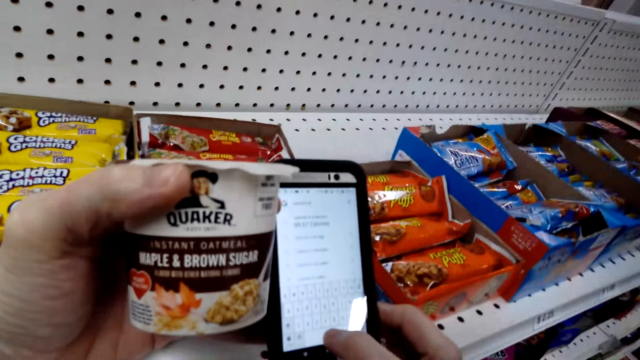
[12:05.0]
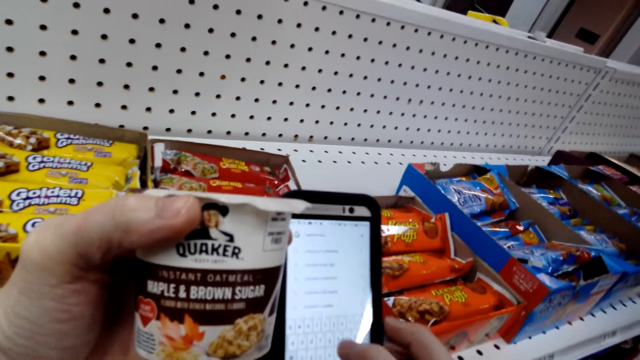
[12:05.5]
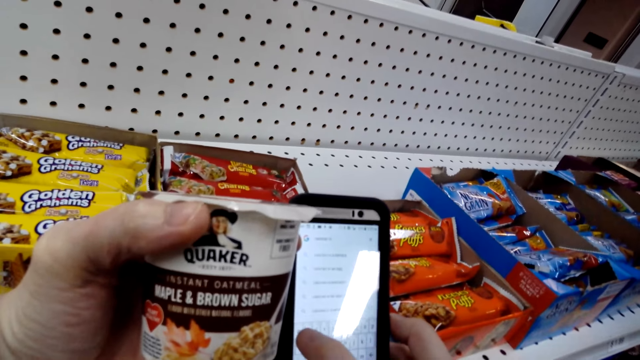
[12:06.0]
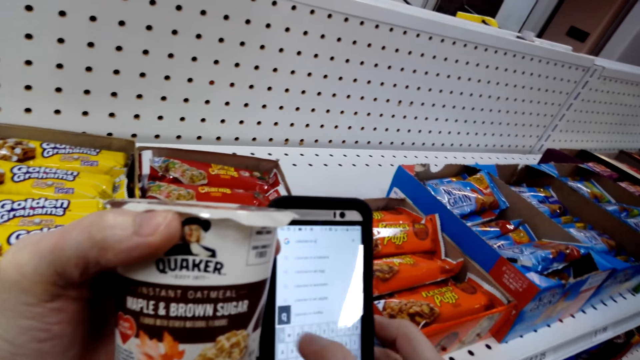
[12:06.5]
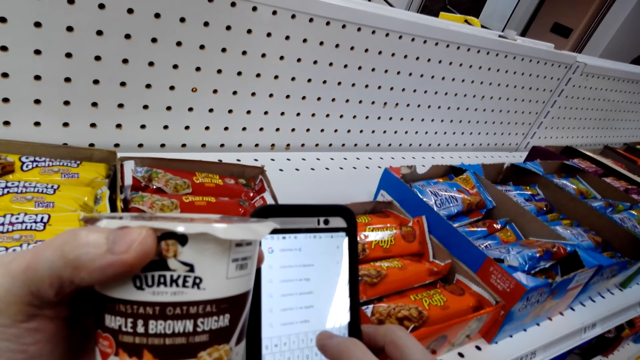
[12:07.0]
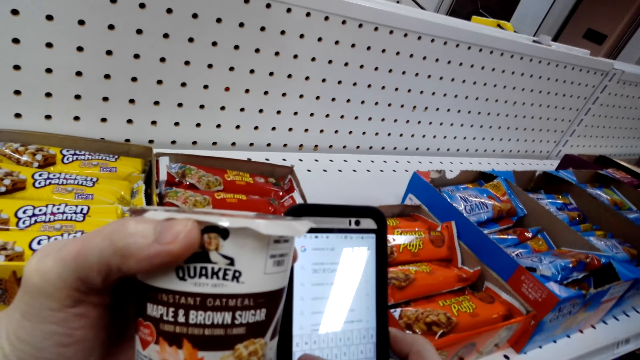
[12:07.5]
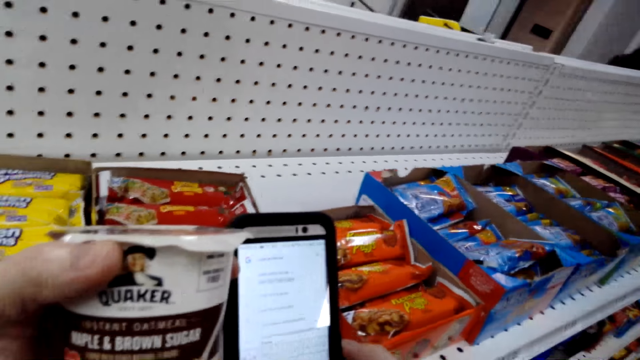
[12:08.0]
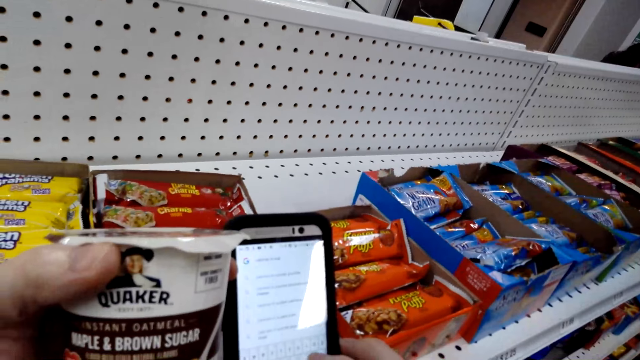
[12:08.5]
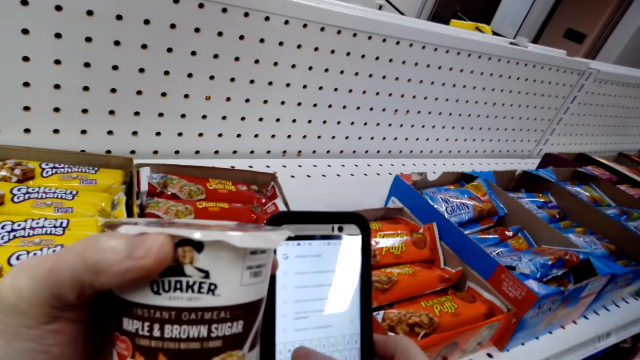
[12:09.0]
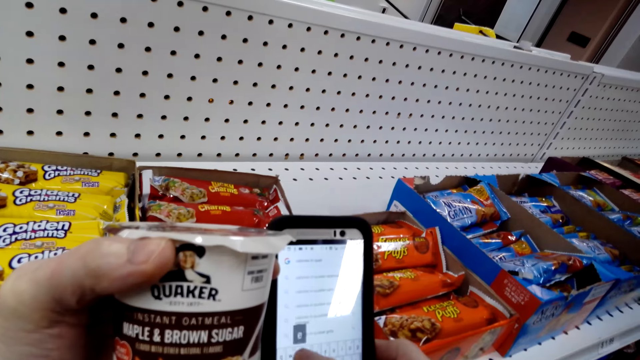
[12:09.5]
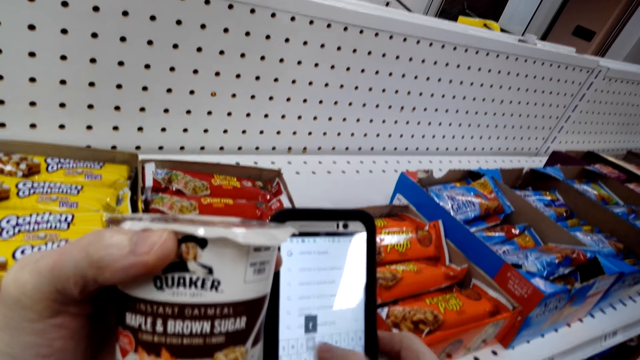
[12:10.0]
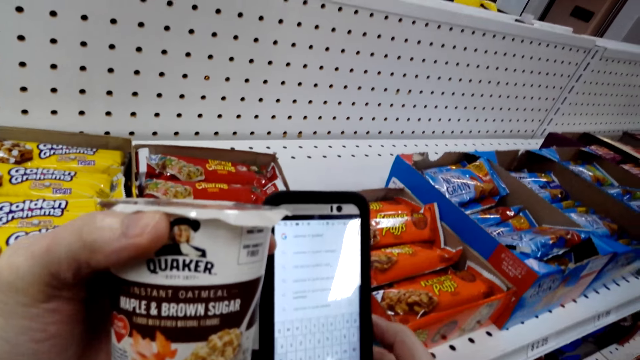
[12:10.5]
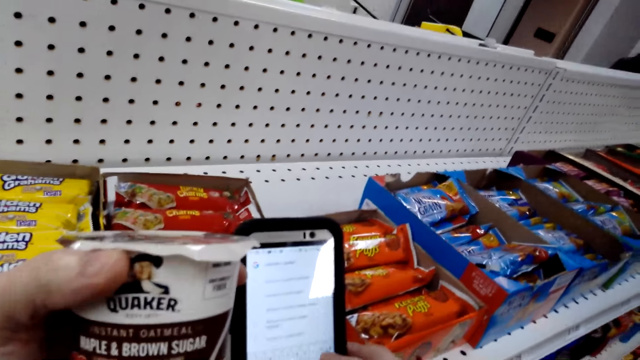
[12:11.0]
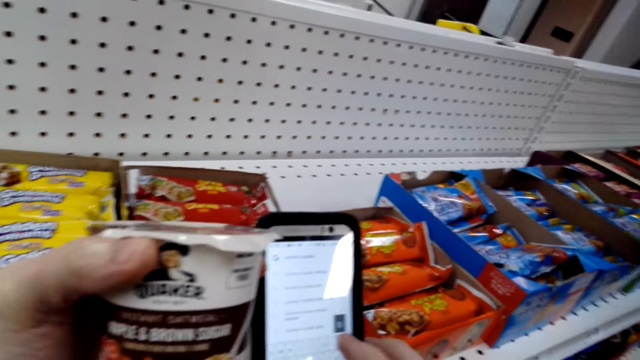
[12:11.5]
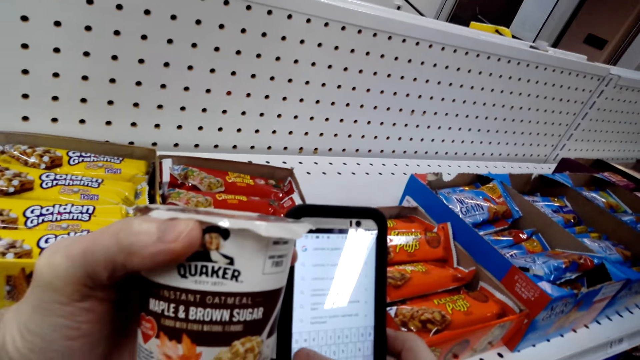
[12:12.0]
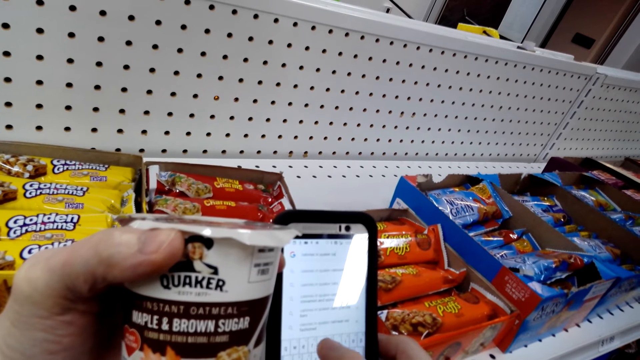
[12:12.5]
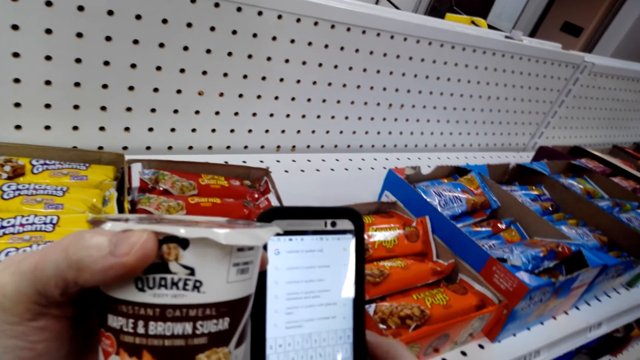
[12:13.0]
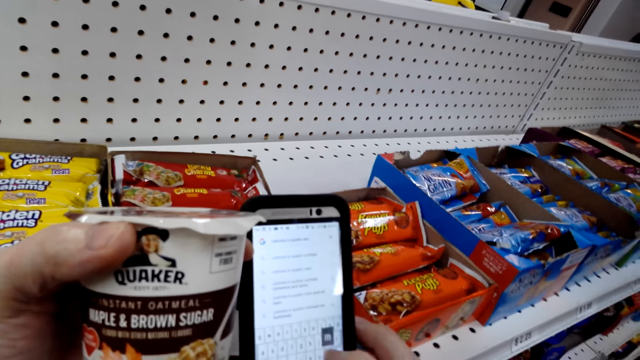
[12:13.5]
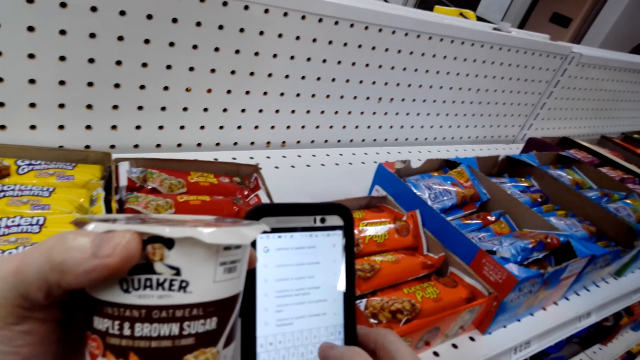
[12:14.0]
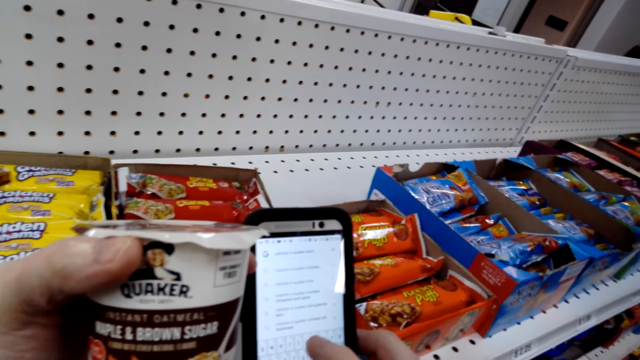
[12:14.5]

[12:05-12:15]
The camera wearer operates a phone.

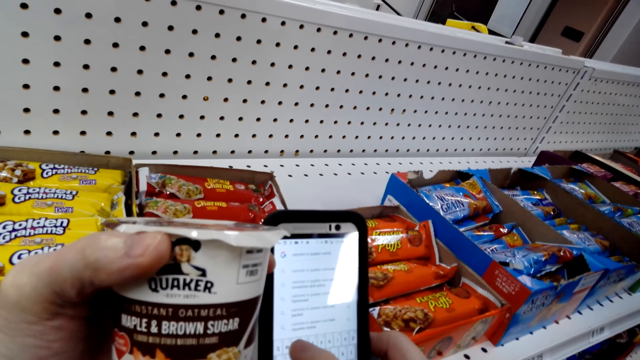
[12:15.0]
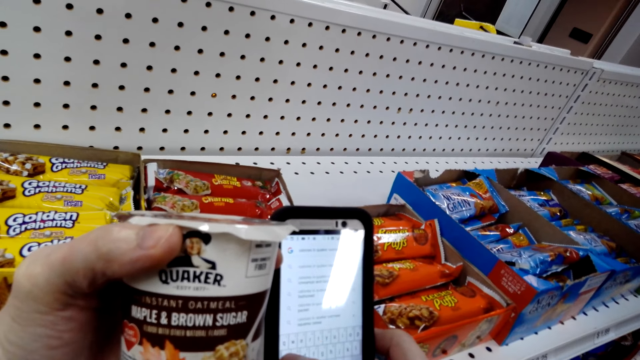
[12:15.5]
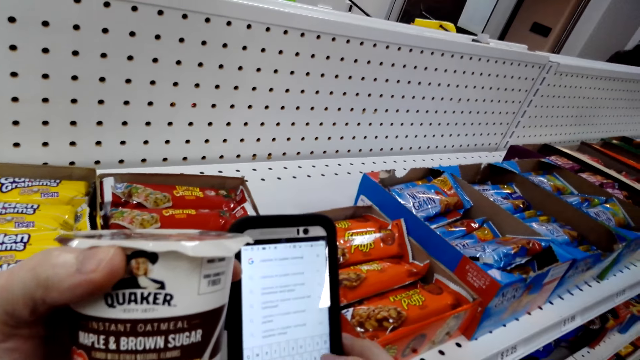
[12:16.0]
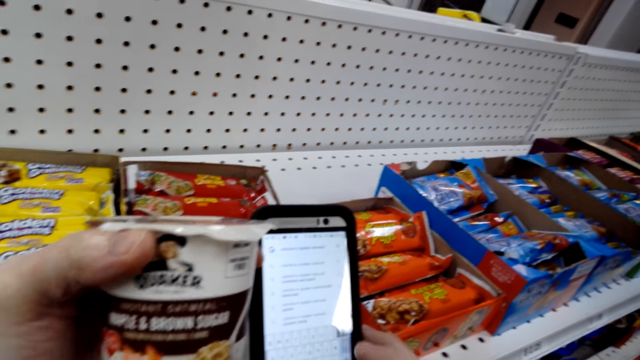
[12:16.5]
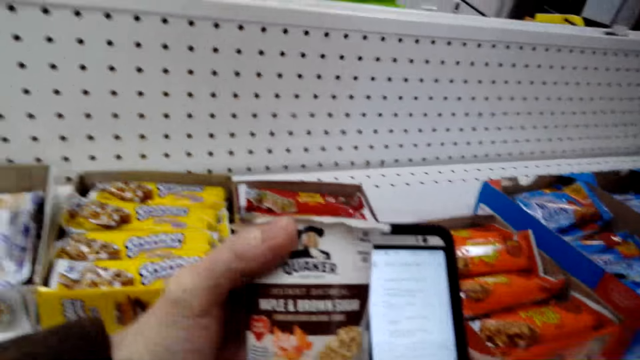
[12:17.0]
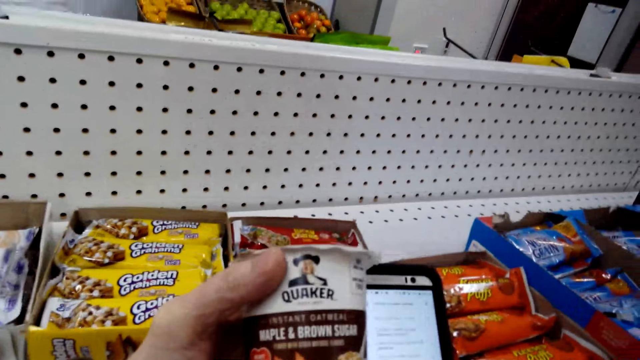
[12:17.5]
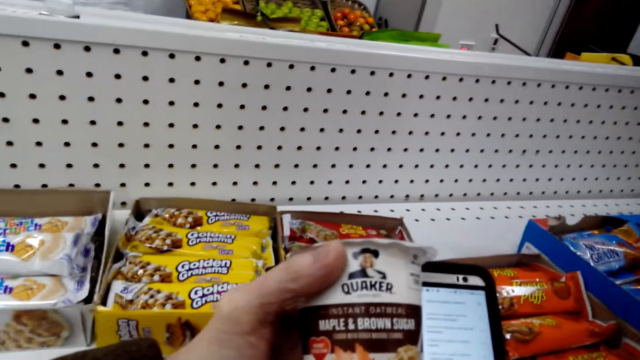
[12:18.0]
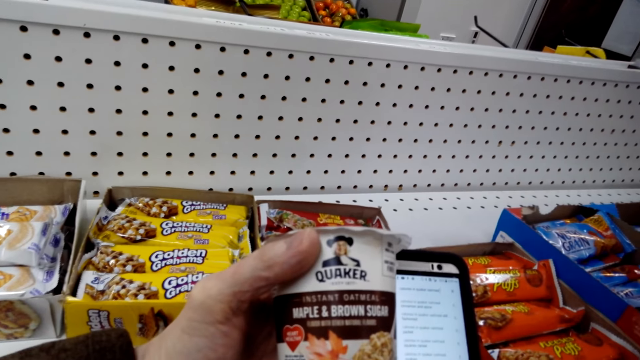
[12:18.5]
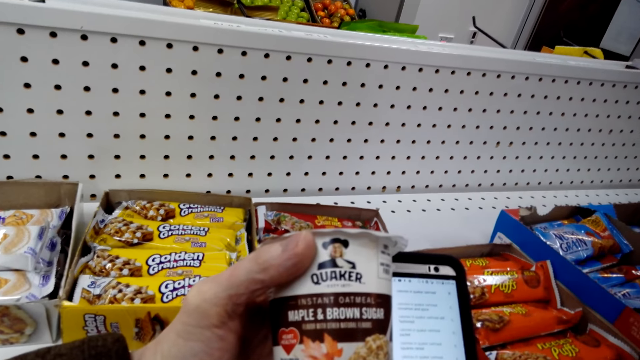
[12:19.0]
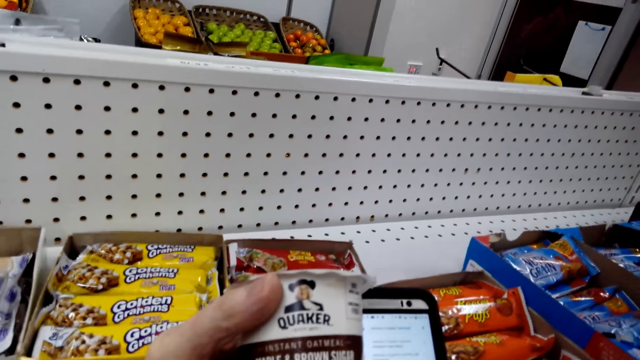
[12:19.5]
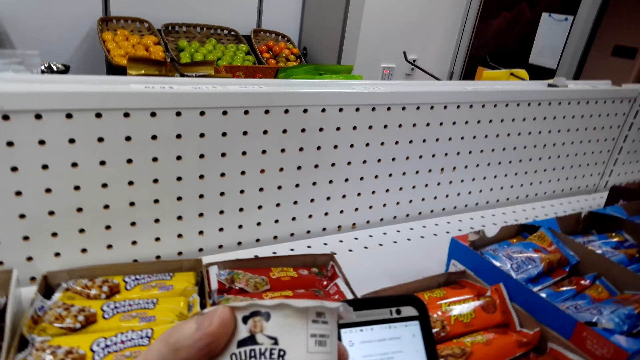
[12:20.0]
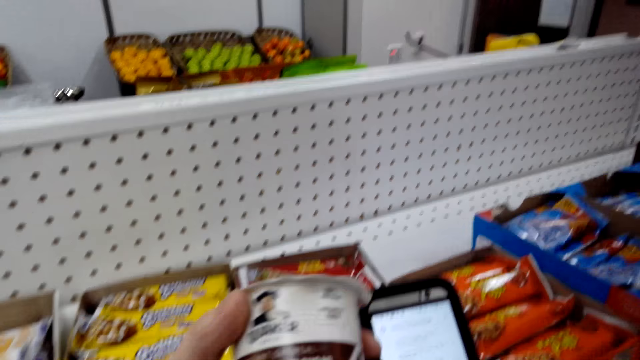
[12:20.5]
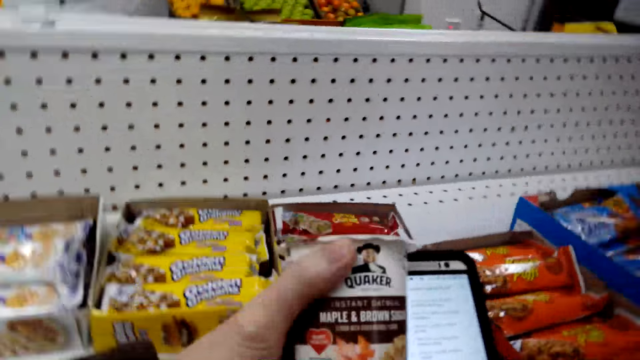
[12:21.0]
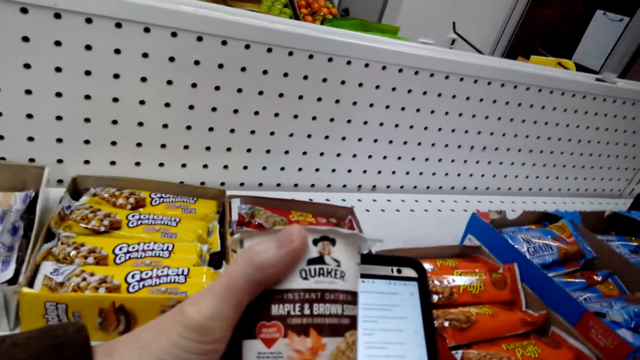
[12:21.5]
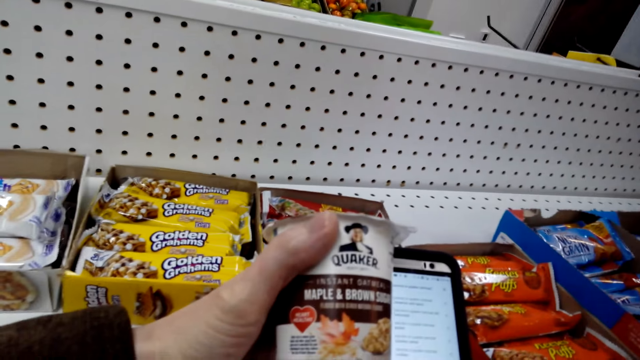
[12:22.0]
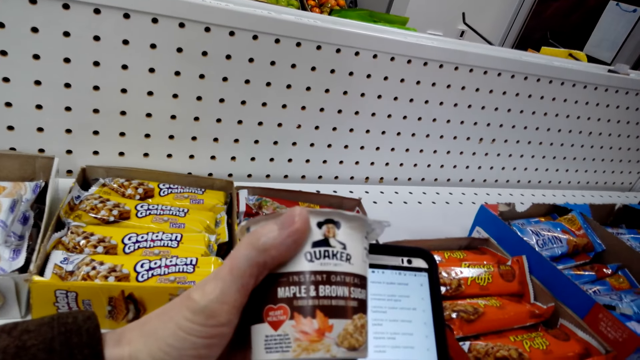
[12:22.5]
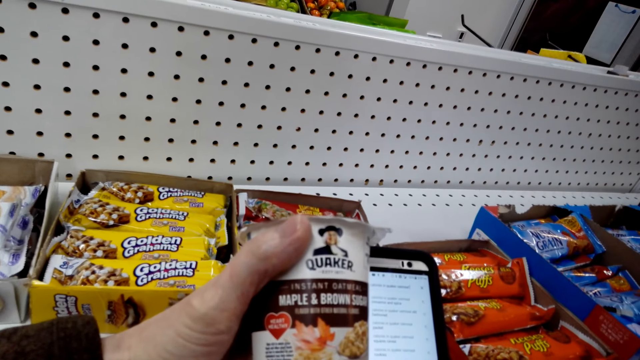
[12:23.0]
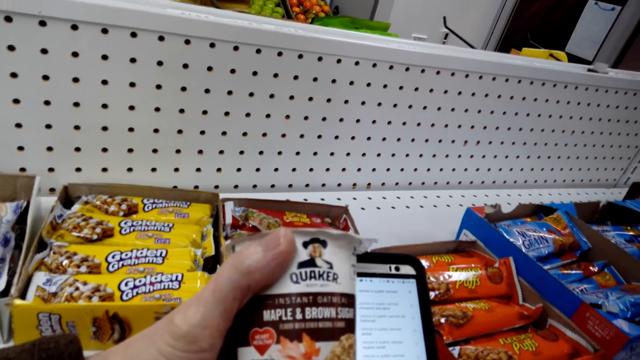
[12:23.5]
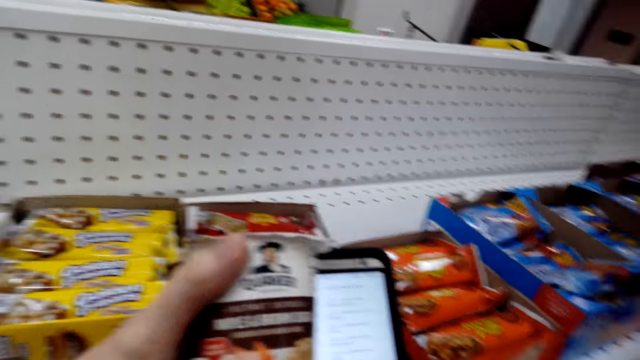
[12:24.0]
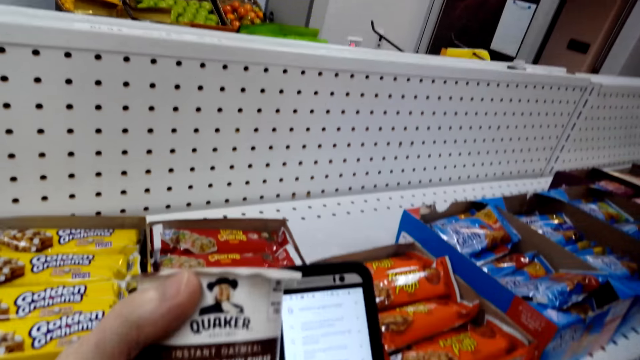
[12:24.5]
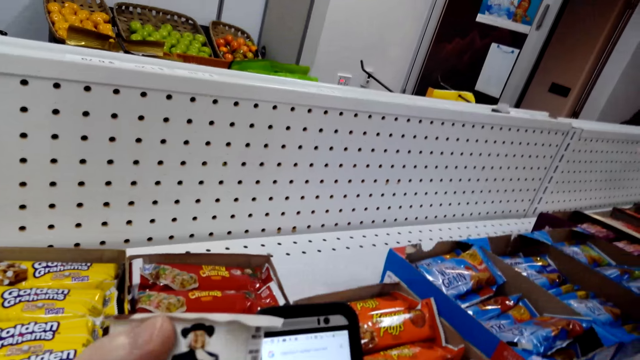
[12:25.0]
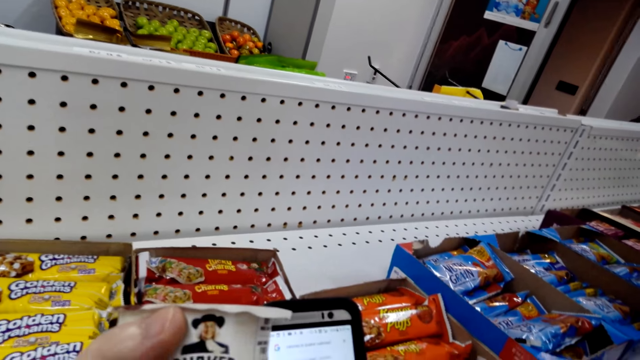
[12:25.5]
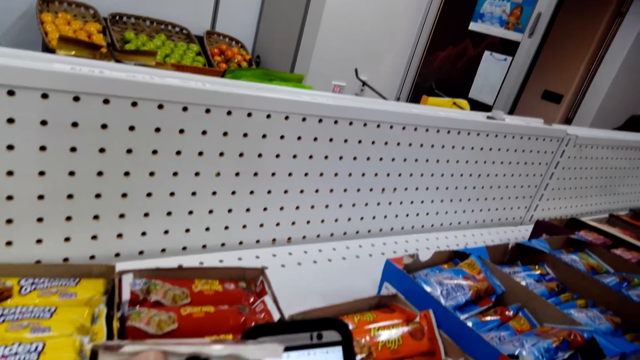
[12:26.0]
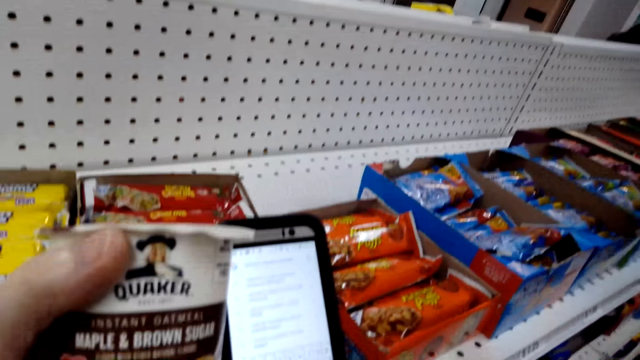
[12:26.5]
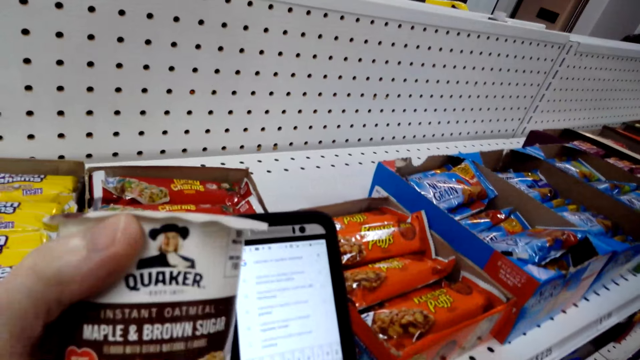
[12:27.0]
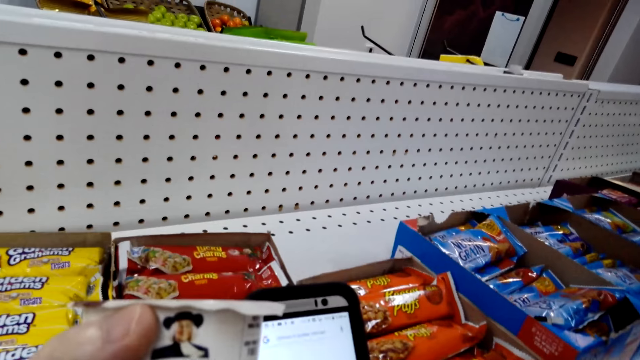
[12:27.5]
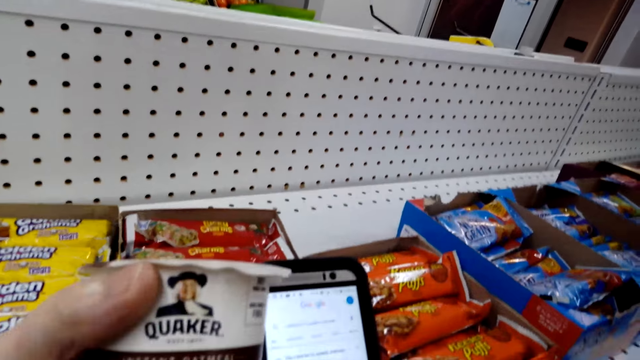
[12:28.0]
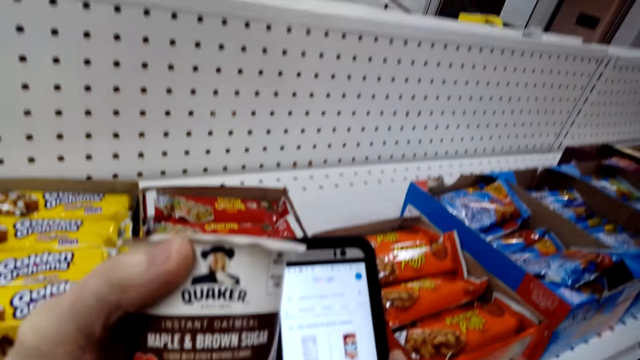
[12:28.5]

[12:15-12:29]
The camera wearer stares at the maple and brown sugar oatmeal. They operate a phone.
